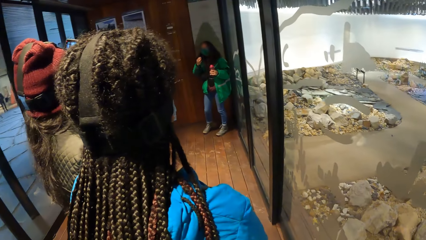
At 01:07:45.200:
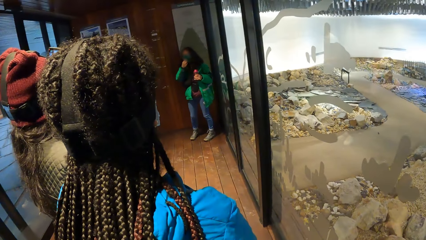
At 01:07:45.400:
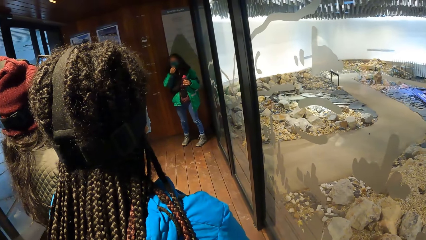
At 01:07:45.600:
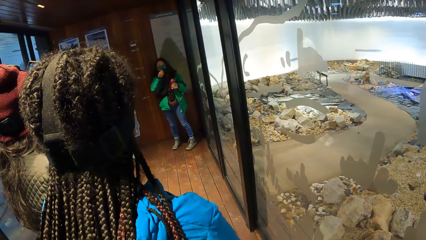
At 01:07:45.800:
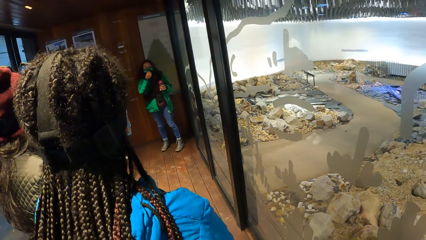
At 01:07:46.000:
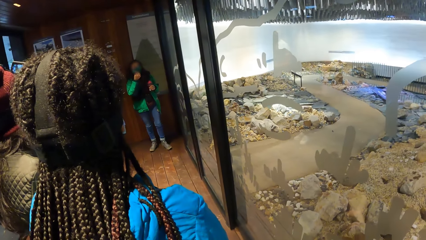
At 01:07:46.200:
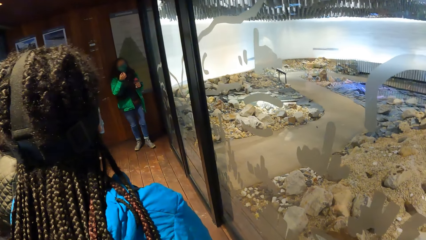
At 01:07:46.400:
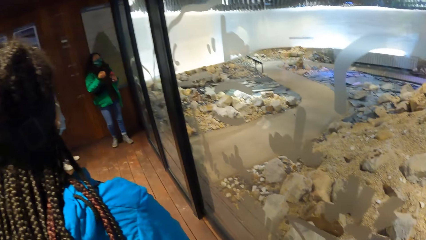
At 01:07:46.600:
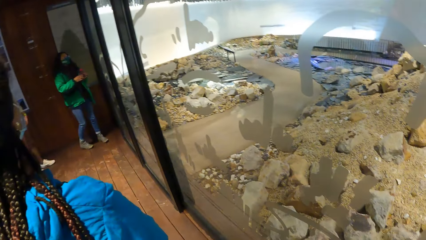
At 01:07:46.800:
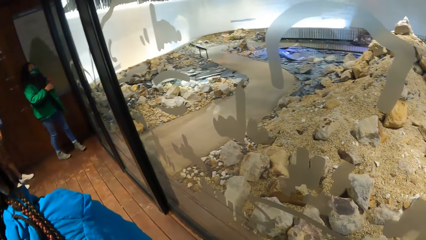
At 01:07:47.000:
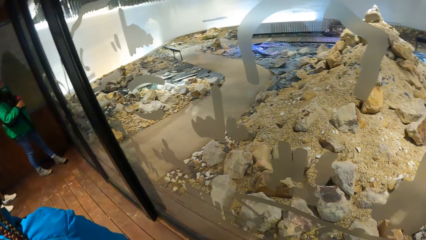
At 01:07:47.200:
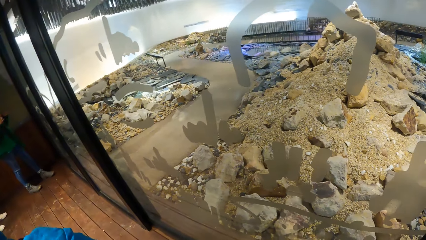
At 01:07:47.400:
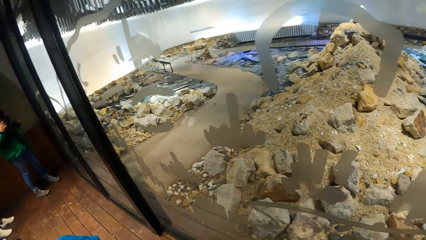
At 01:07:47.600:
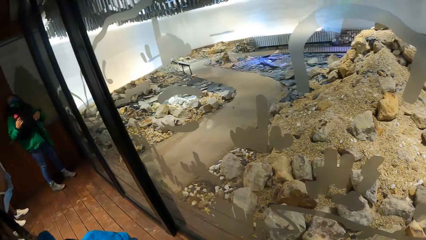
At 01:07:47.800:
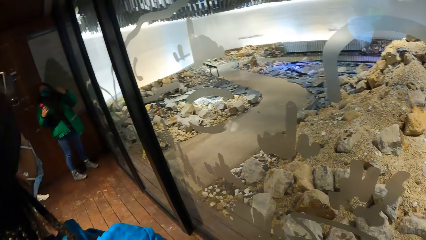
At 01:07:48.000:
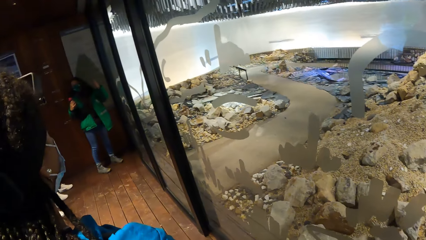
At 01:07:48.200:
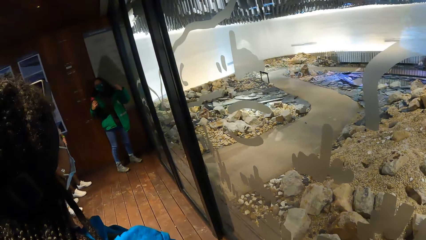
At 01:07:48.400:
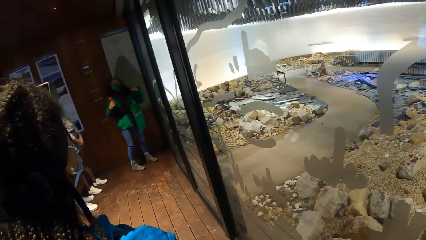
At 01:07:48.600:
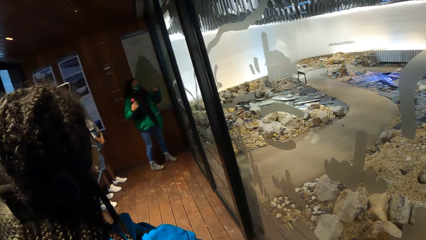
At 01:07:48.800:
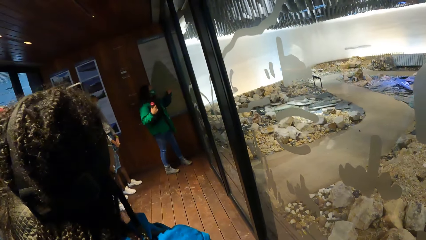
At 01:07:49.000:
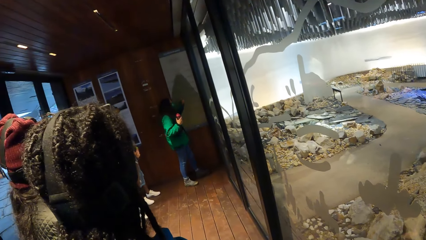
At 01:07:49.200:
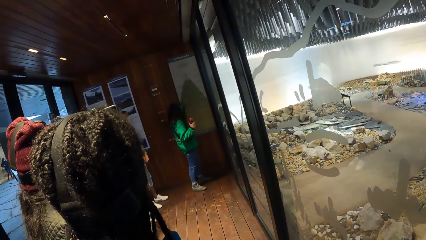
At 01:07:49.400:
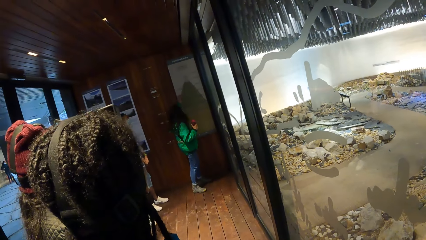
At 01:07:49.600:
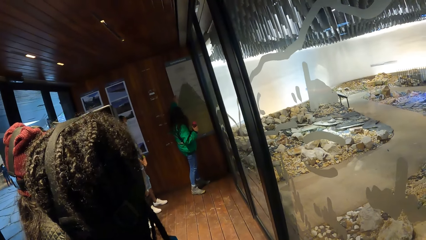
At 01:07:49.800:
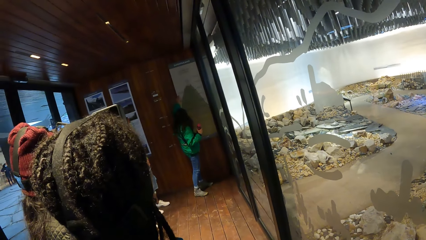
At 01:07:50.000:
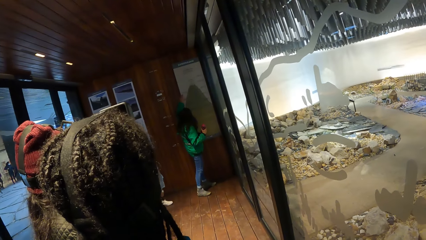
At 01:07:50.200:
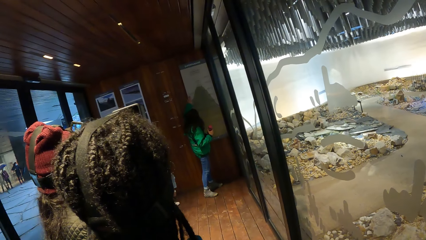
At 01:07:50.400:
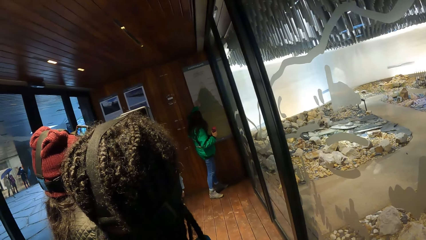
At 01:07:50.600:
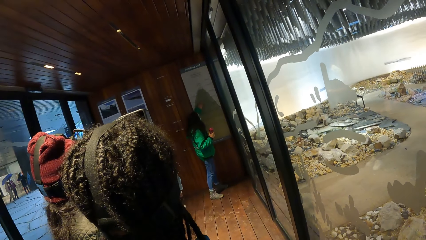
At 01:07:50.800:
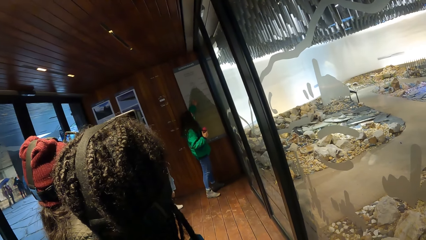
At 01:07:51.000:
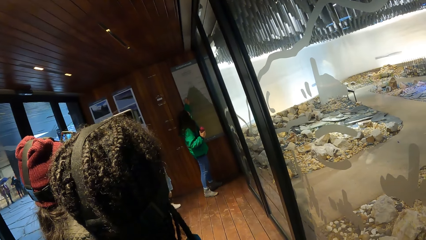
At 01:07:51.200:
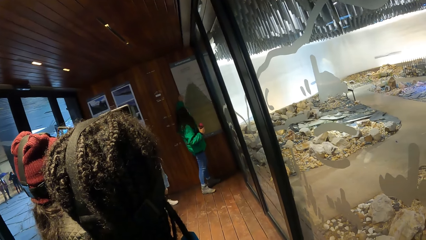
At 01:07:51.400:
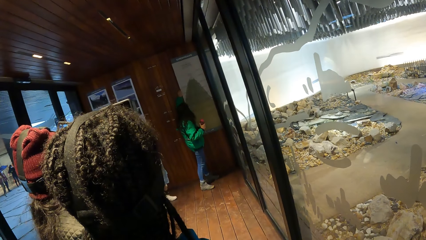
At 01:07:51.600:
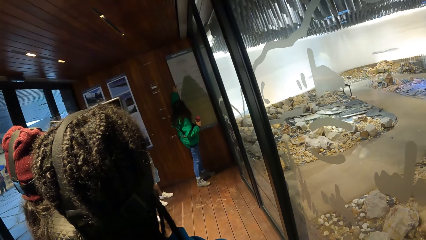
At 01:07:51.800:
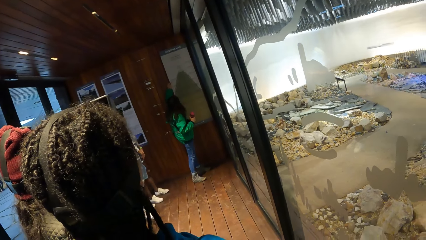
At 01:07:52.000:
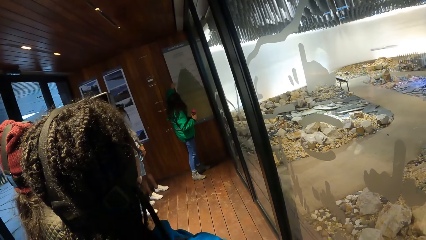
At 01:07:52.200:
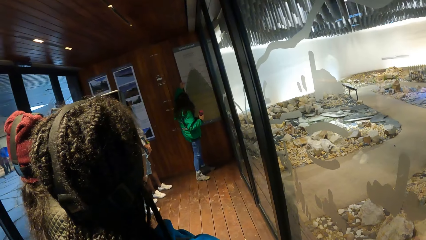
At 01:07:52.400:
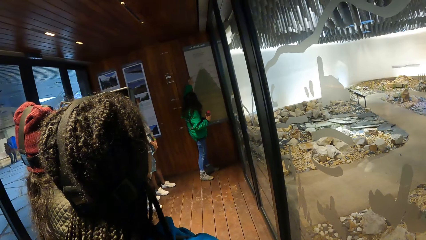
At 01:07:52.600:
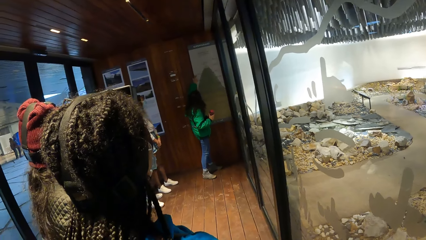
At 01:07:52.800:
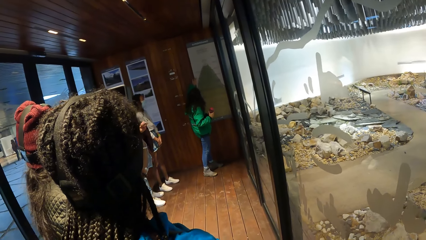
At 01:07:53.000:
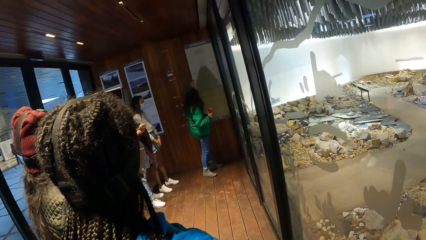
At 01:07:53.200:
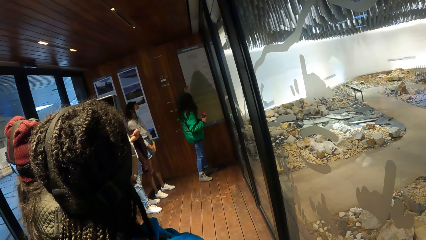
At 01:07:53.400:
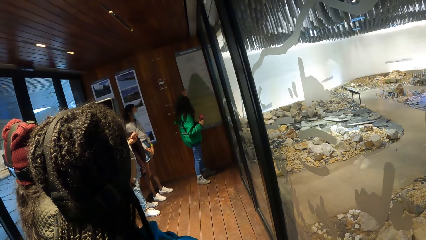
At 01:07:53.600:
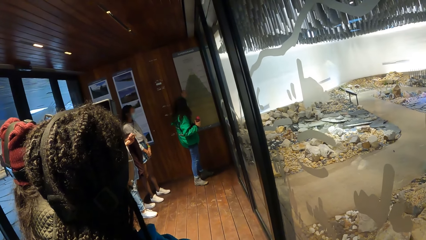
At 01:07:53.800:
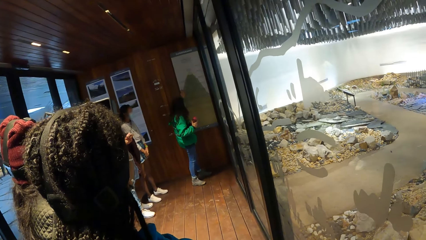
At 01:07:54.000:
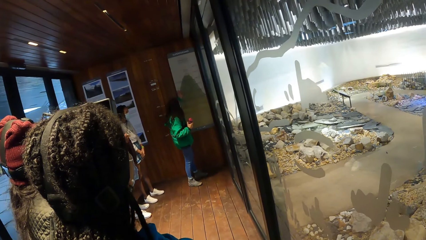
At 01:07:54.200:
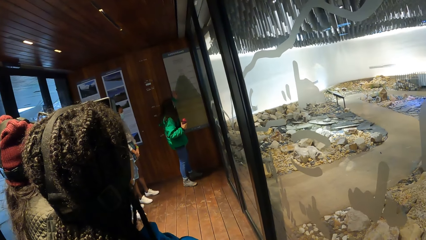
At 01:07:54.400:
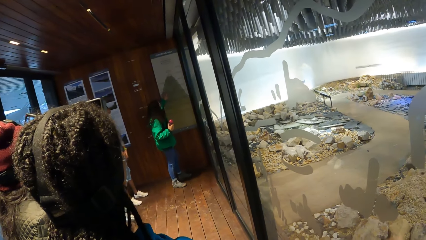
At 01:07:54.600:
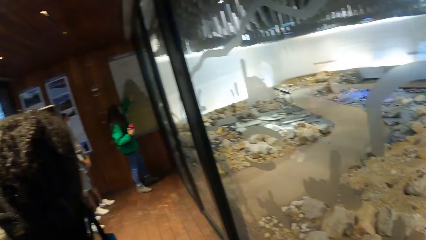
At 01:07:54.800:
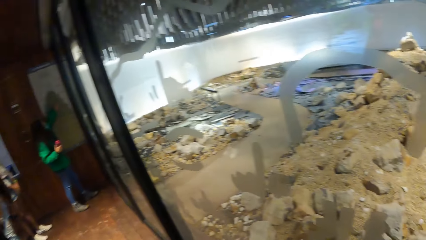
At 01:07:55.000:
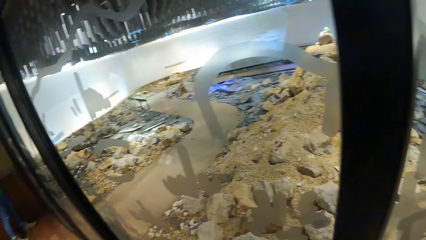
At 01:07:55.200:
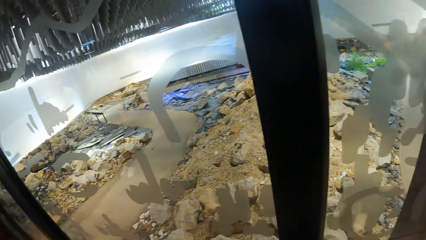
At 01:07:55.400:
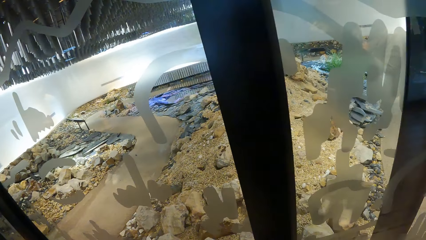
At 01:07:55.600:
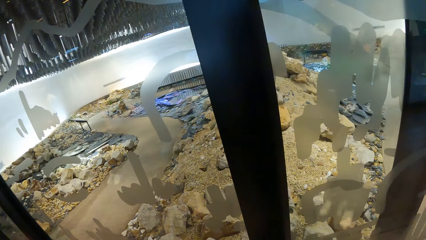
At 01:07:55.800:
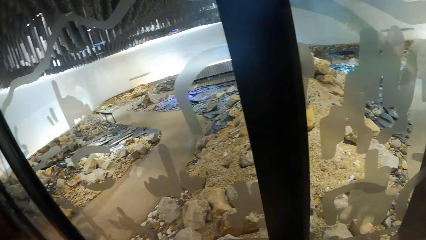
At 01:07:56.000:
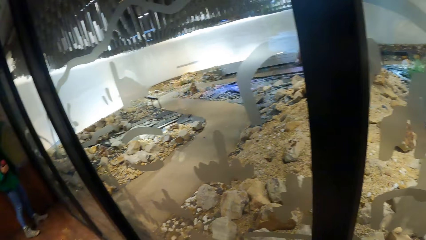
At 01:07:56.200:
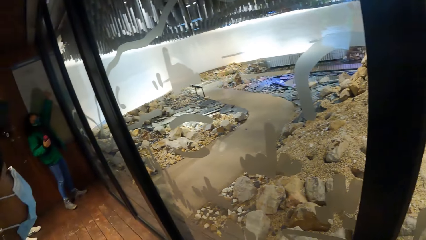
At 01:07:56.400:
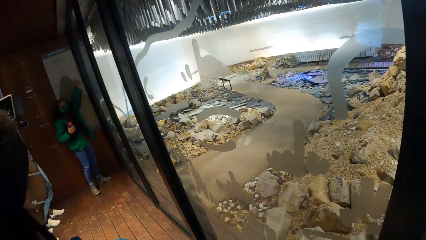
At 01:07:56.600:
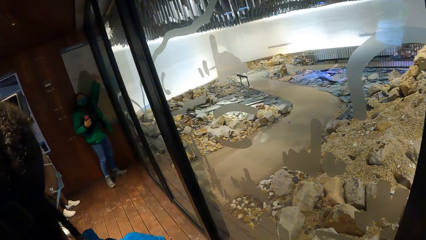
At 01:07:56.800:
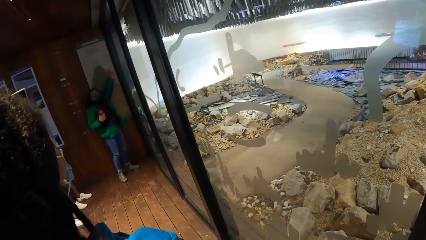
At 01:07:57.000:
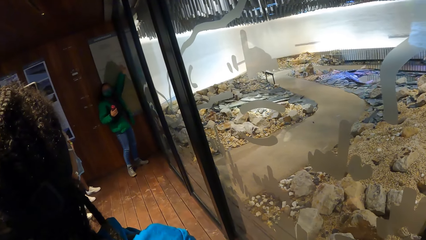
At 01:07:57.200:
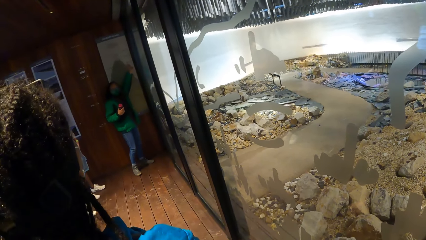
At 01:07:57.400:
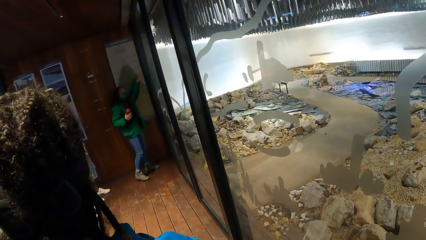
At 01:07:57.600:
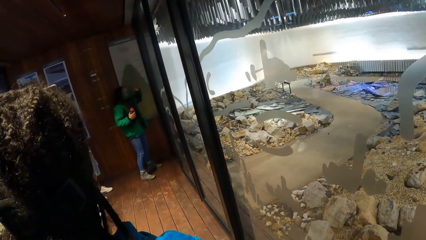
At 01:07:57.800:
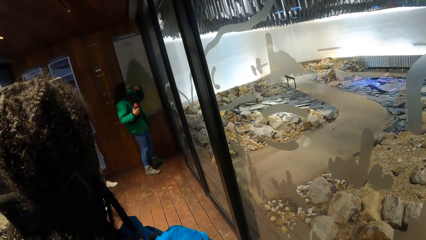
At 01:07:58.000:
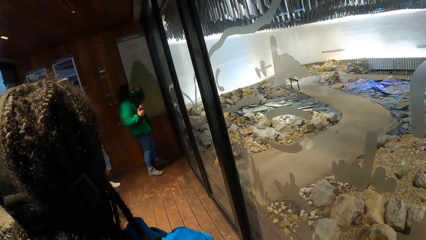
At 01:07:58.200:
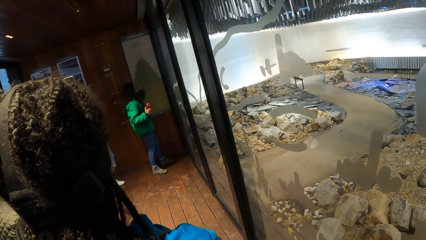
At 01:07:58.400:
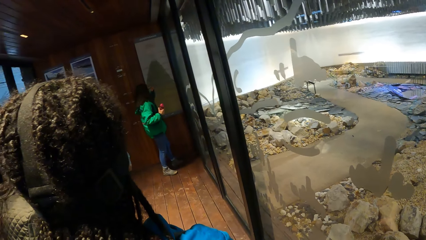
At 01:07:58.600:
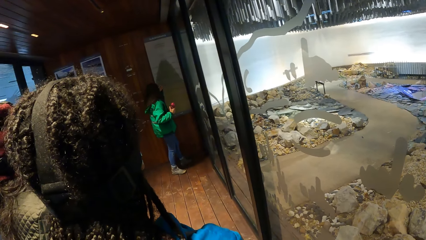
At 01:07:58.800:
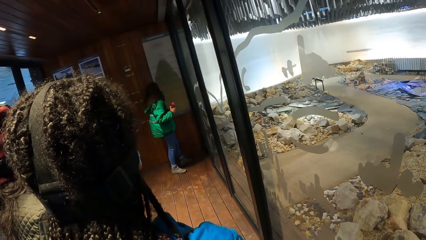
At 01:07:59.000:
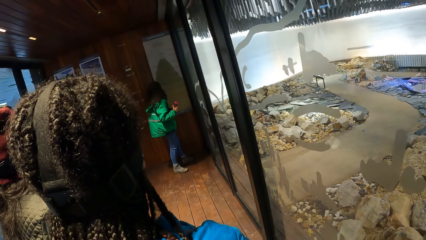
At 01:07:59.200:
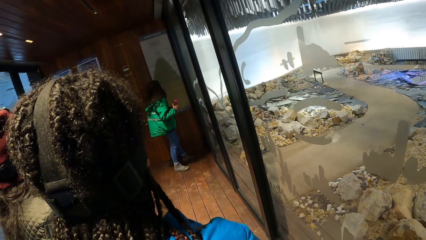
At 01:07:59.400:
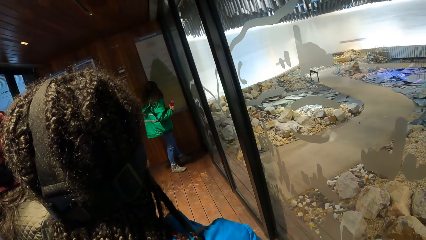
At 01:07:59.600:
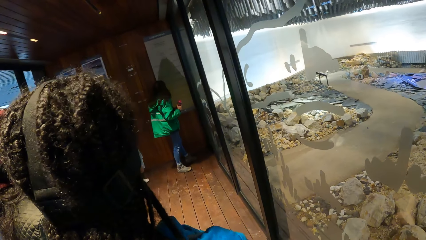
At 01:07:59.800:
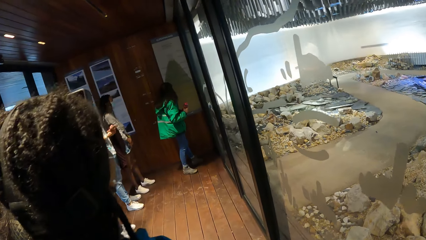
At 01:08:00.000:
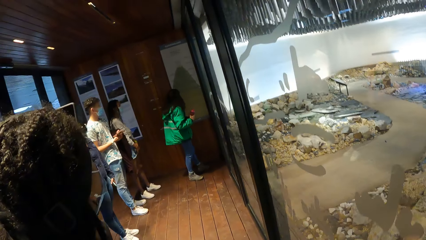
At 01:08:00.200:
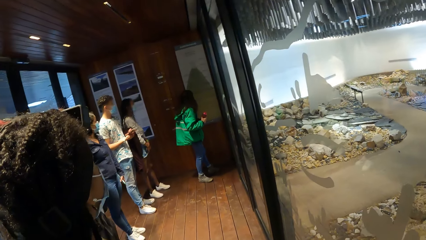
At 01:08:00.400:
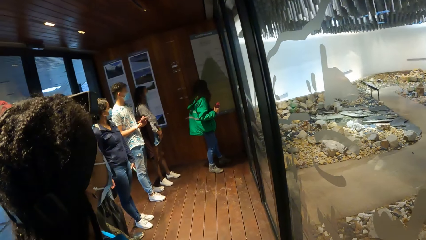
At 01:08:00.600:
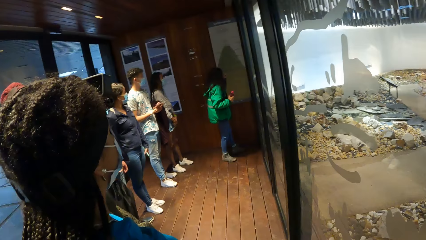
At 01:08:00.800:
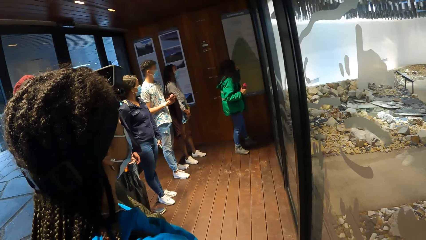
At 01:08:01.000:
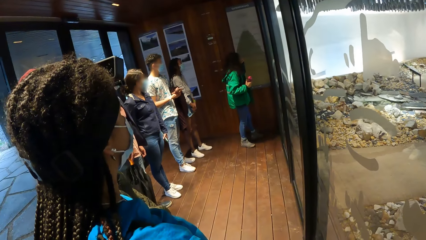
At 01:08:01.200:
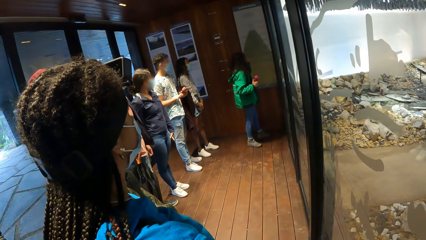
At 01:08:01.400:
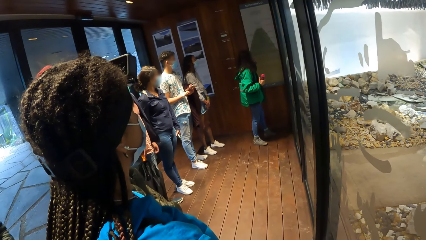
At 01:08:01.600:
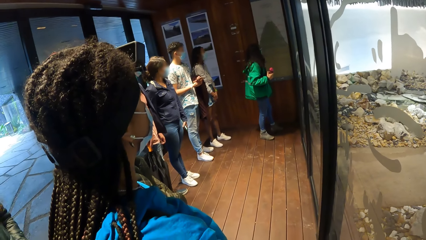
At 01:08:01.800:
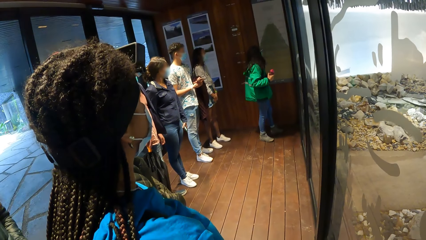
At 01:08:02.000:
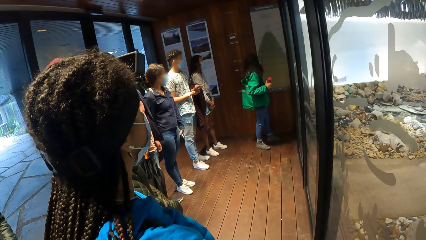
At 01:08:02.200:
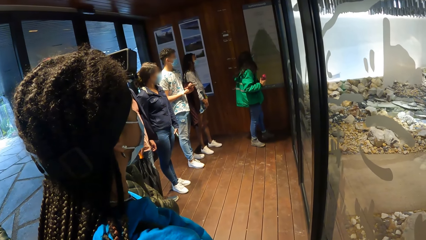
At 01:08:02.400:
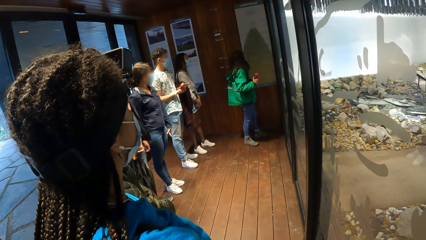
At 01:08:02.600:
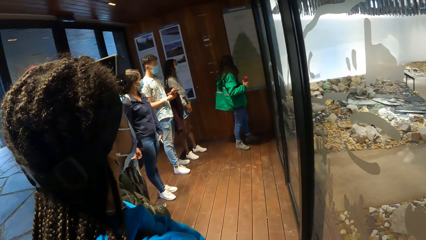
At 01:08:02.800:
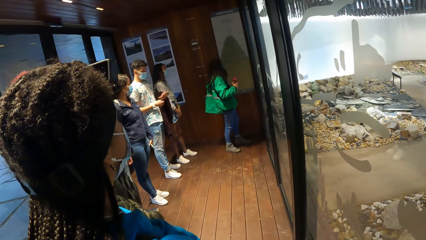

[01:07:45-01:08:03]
The woman touches a nose mask on her face with her right hand. The woman moves the hand. The camera wearer looks around. The woman passes the bottle from her left hand to her right hand. The woman touches the hair. The woman touches a poster or chart on a wall with her left hand. The camera wearer looks around. The woman moves the hand and looks at the chart. The woman touches the nose mask on her face with her right hand.
